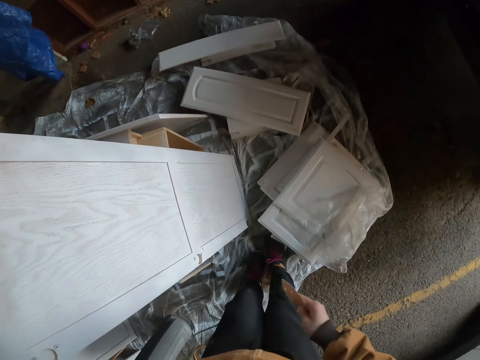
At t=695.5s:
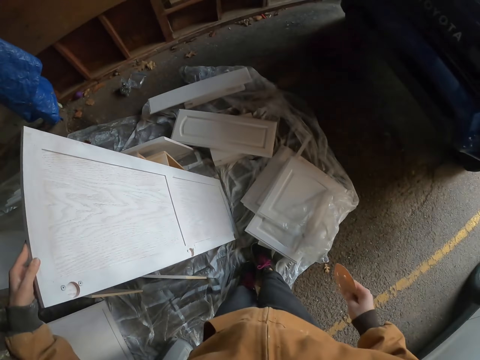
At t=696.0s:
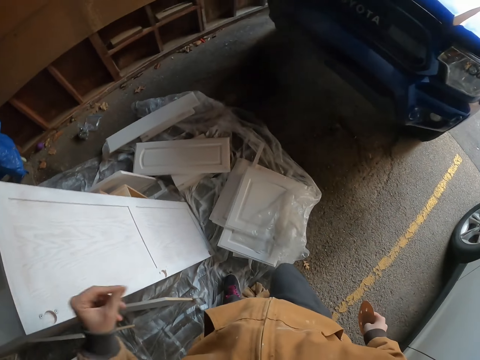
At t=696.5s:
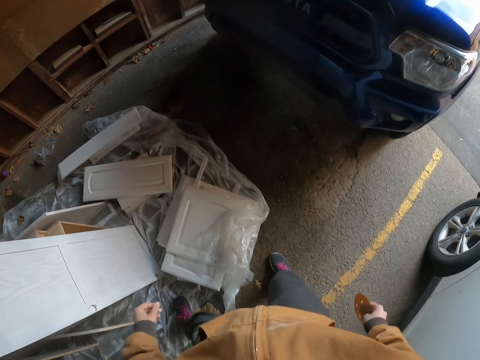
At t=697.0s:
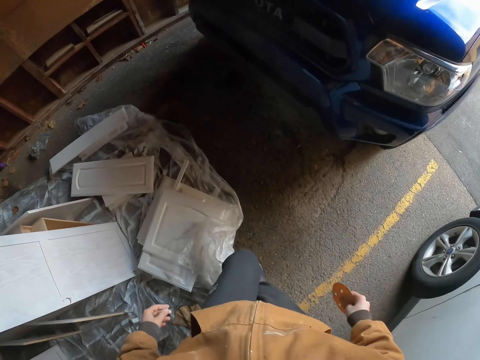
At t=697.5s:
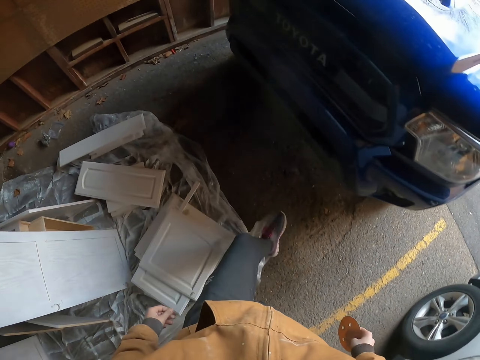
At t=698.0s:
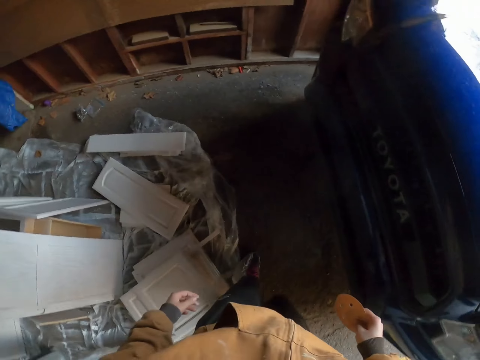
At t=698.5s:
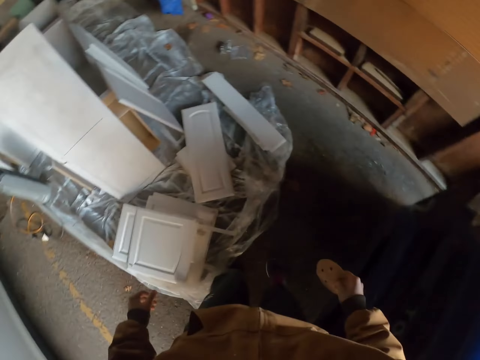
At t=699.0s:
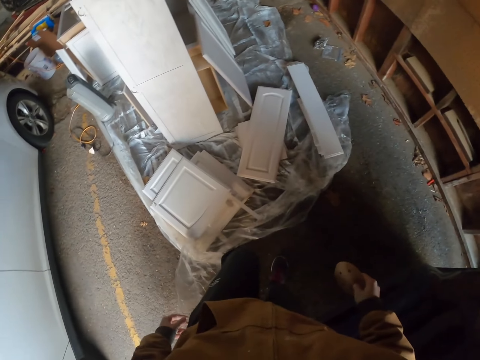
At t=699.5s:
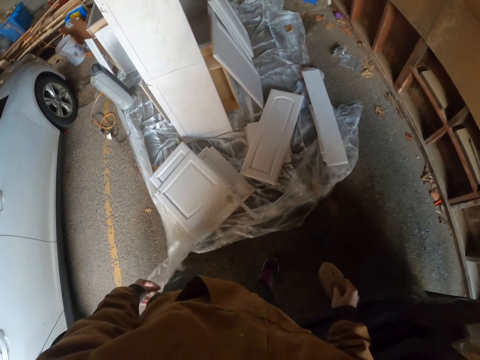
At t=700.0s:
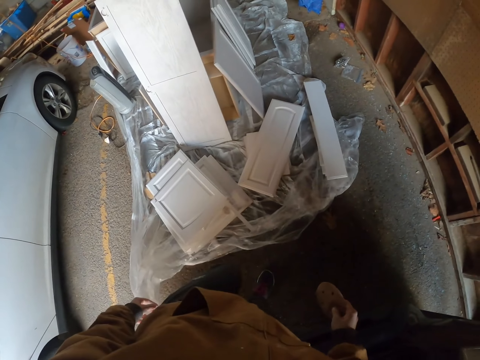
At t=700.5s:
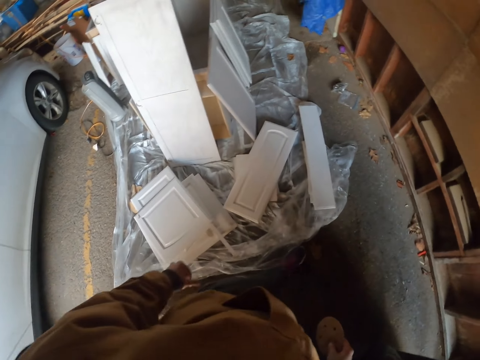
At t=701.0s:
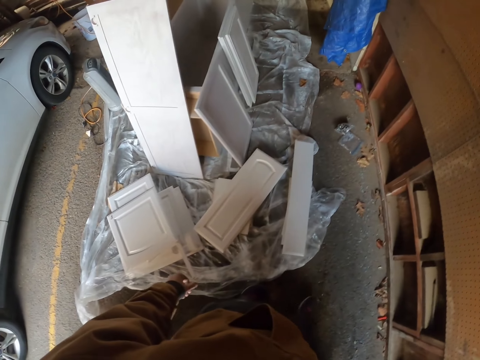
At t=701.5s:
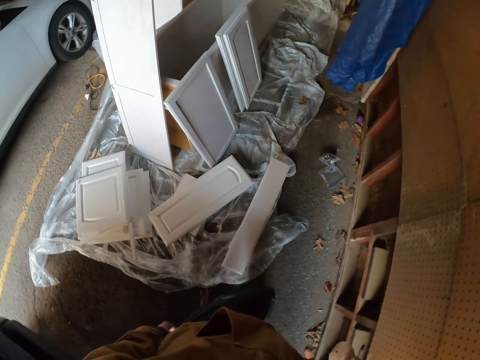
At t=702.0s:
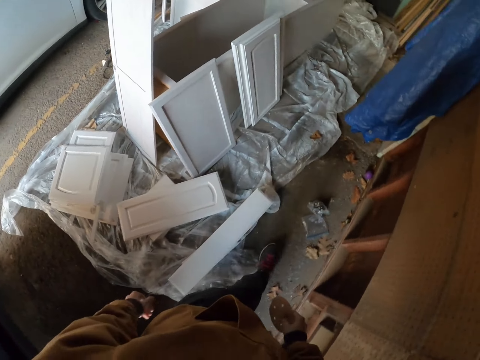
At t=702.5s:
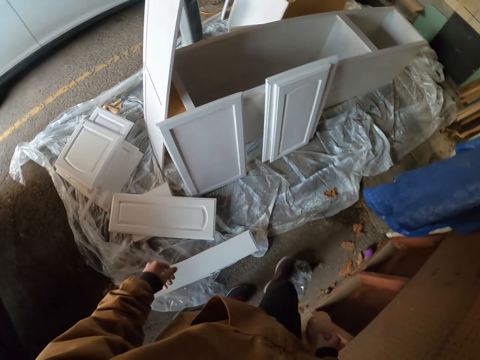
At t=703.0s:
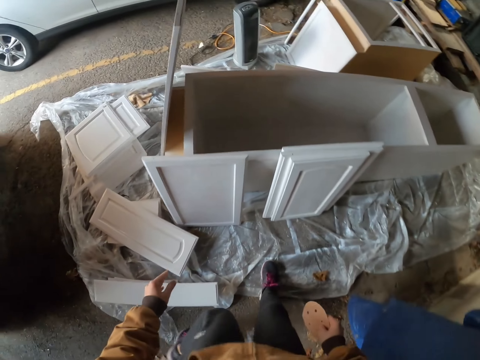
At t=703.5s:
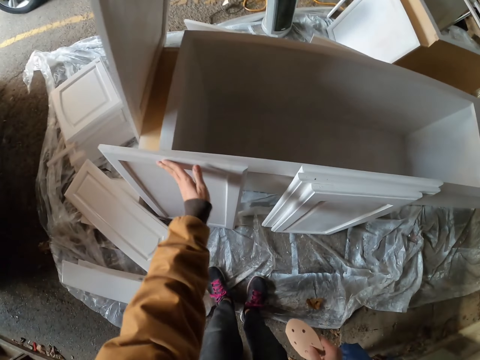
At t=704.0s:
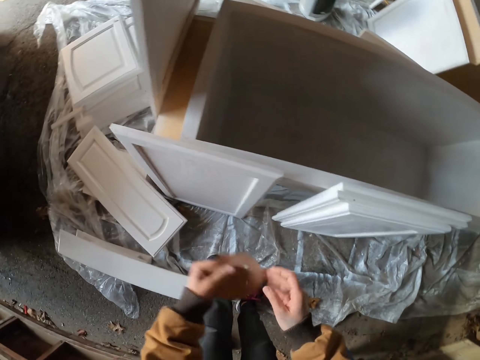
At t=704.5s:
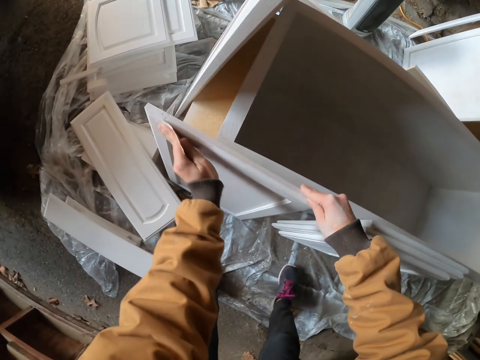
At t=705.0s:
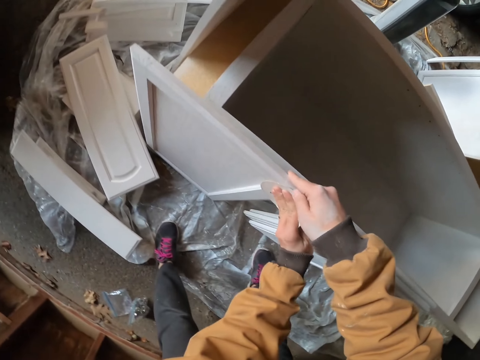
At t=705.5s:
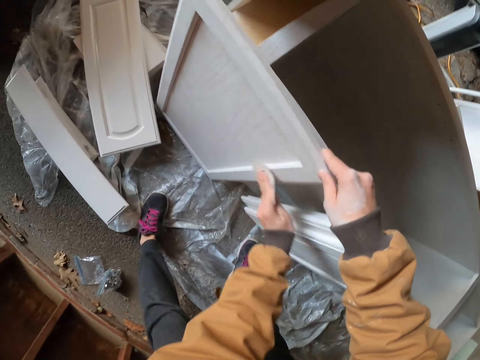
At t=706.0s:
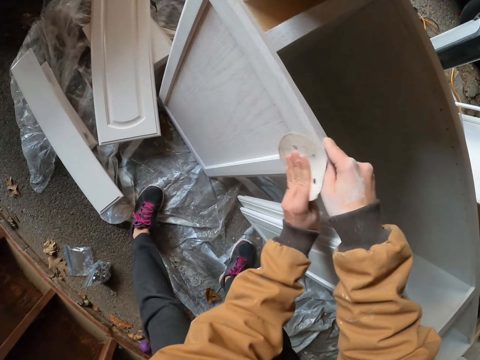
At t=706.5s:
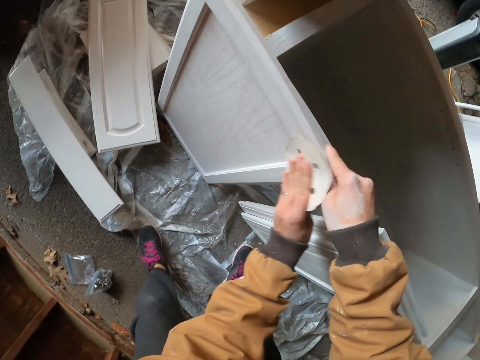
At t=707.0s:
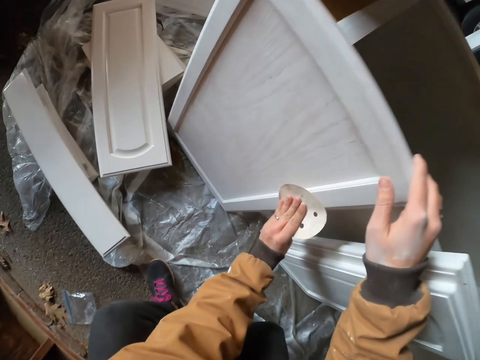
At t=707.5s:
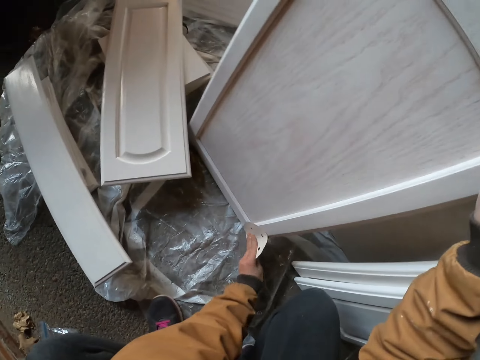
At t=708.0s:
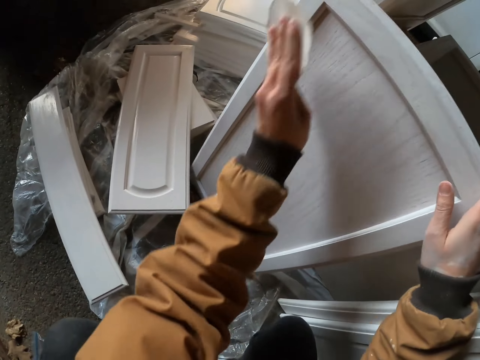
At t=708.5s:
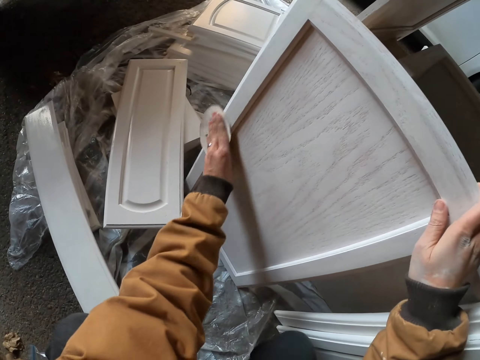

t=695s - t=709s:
The camera wearer walks in the workshop. They turn around. They kick a polythene paper. They walk in the workshop. They wipe a cabinet door with the hand. They pass a sanding disc to the left hand. They hold the door. They wipe the door. They sand the cabinet door. They sand the cabinet door again.

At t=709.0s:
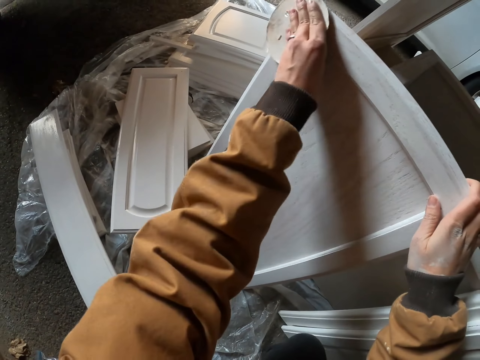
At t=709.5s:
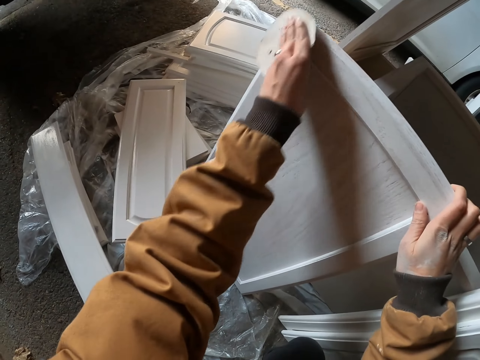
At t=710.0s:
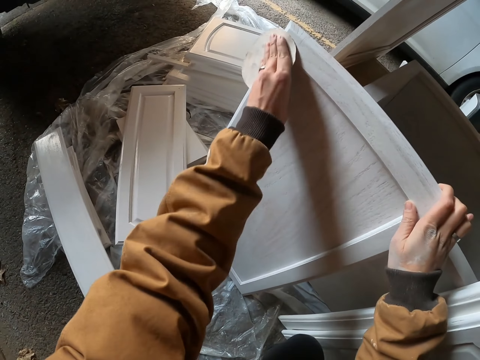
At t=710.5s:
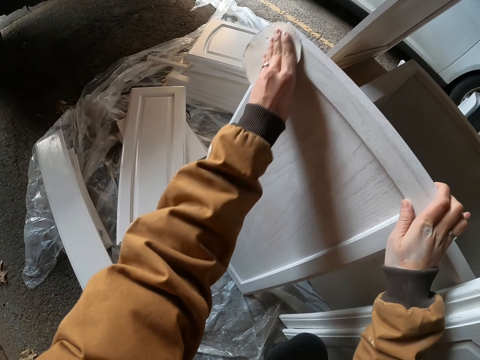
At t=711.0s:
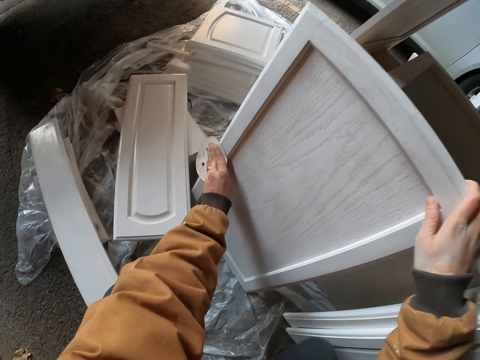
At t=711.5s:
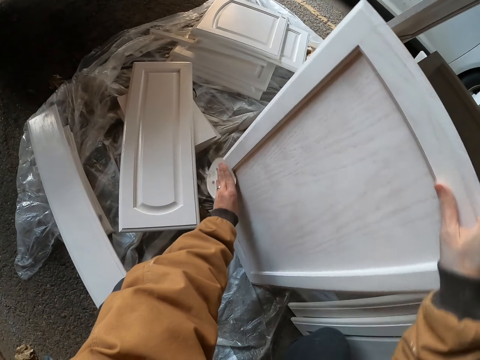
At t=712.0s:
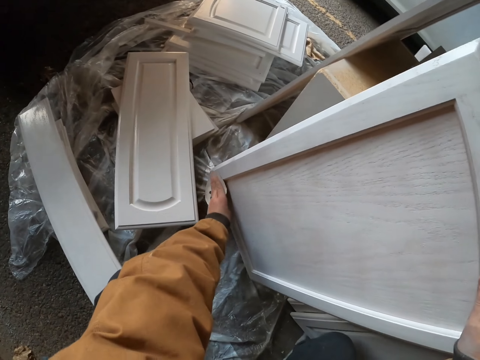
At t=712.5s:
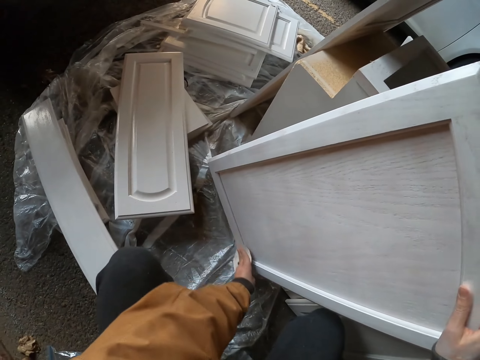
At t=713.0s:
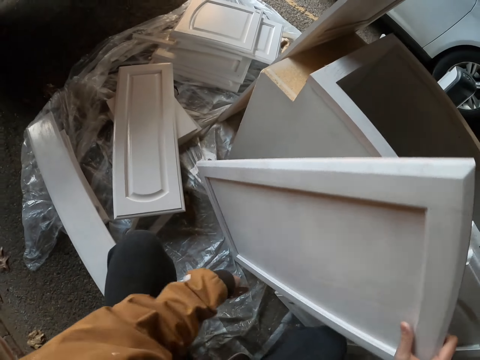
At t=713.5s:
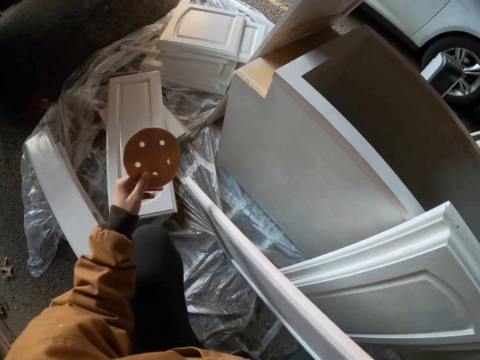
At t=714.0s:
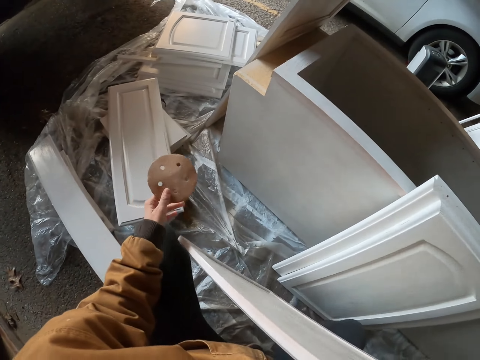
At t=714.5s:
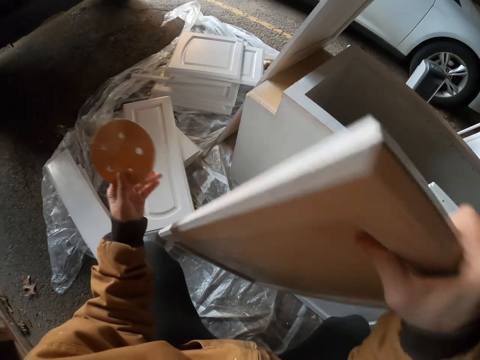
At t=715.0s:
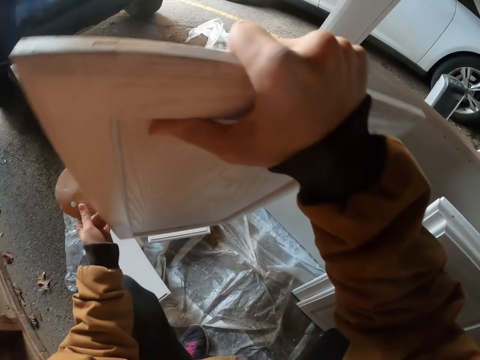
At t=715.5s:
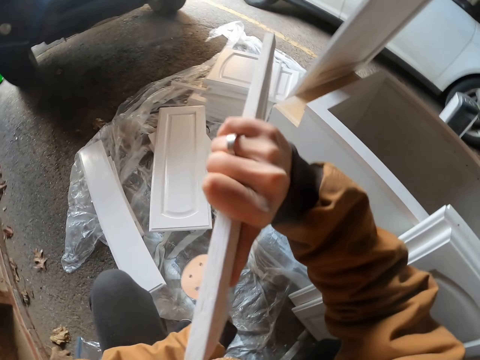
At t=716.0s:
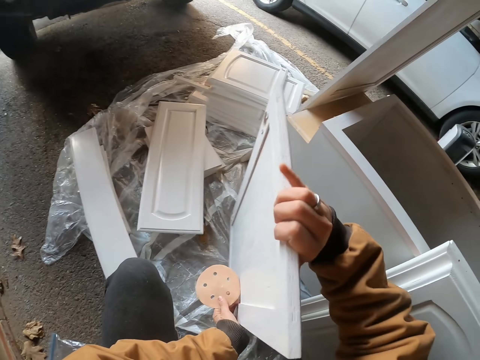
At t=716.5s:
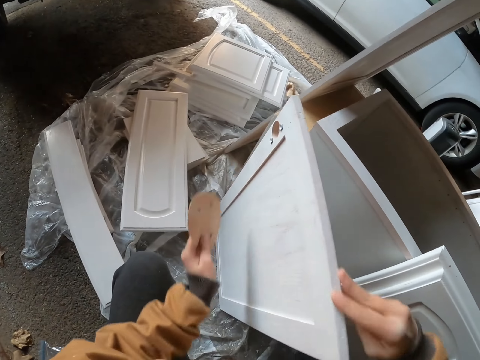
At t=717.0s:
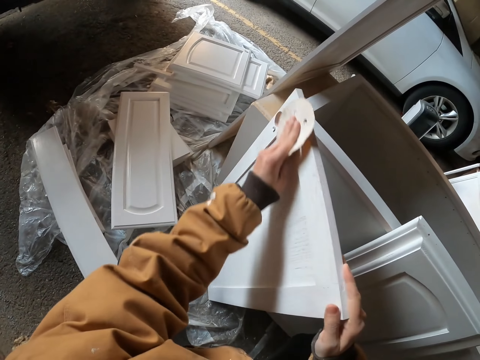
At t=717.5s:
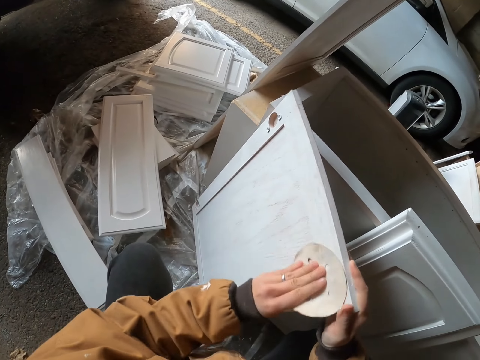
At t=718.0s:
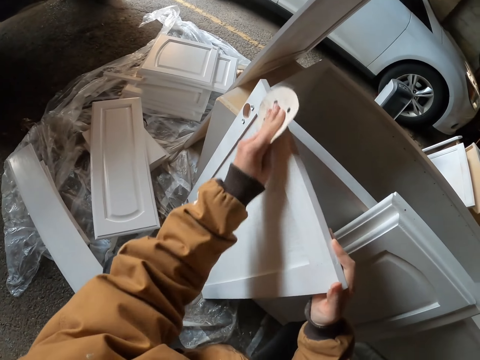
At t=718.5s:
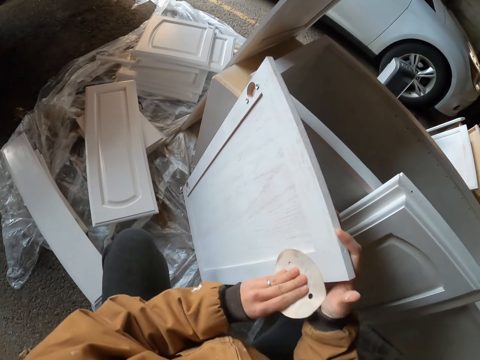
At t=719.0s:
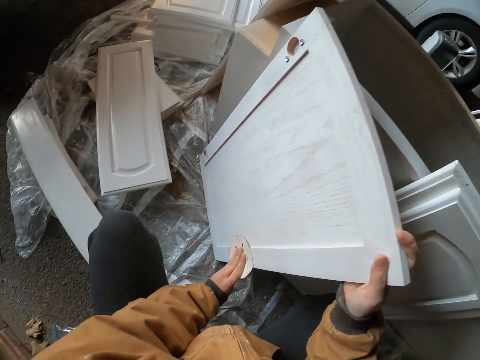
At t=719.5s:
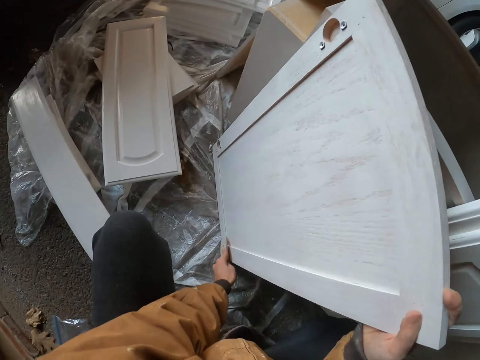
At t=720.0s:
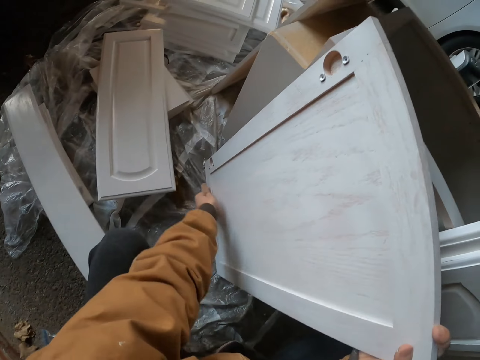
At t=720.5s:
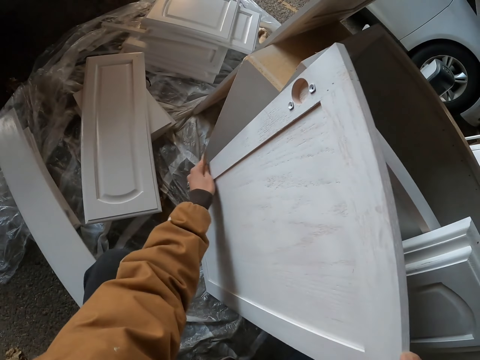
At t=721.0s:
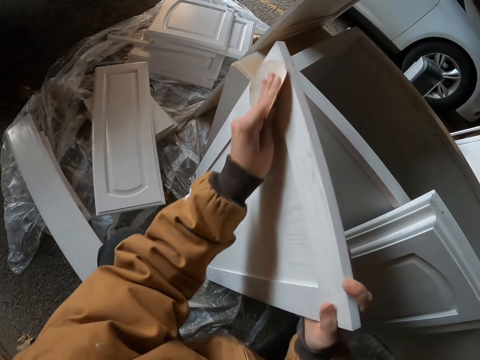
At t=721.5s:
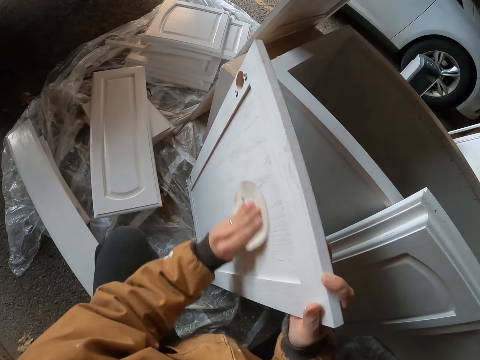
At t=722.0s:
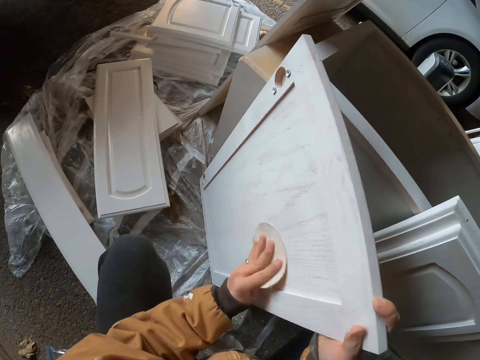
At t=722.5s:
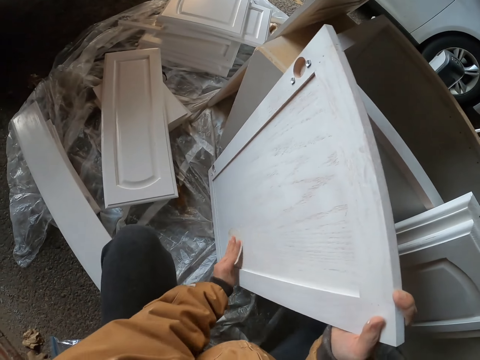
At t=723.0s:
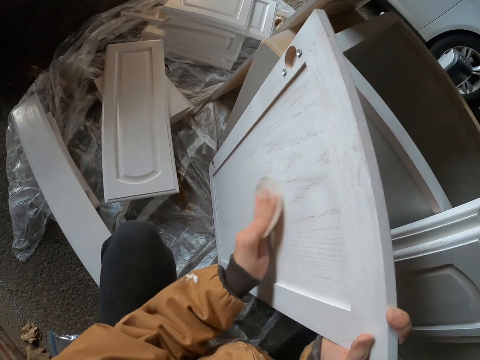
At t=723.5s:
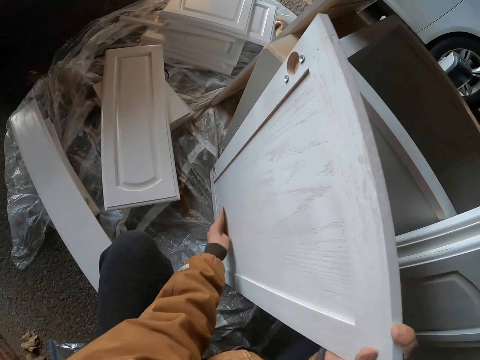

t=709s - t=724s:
The camera wearer sands a cabinet door. They slant the cabinet door. They turn the cabinet door. They wipe the door. They sand the cabinet door. They sand the cabinet door again.
